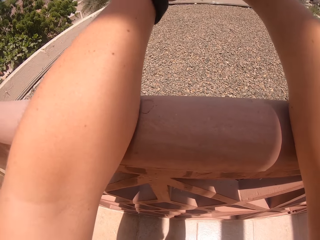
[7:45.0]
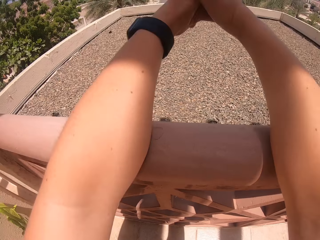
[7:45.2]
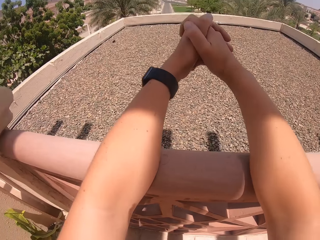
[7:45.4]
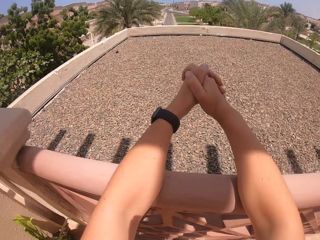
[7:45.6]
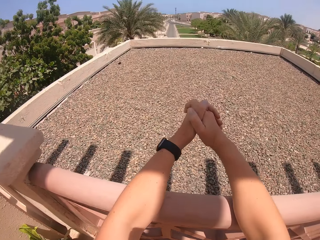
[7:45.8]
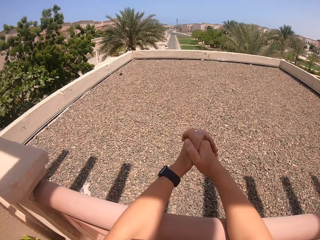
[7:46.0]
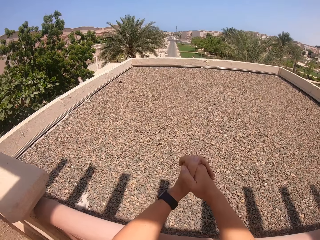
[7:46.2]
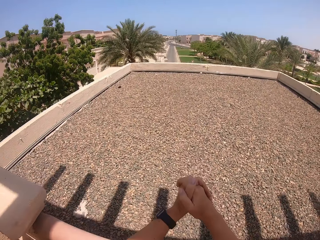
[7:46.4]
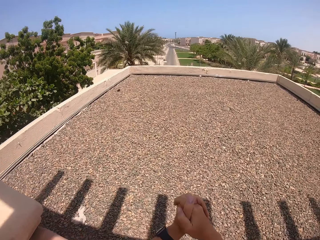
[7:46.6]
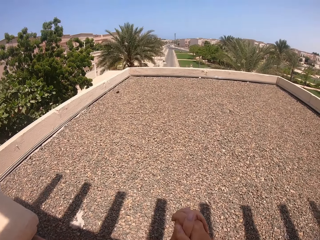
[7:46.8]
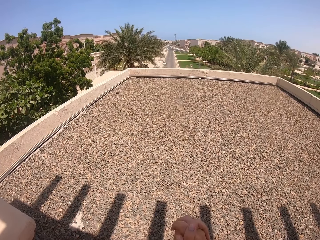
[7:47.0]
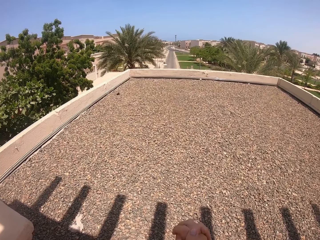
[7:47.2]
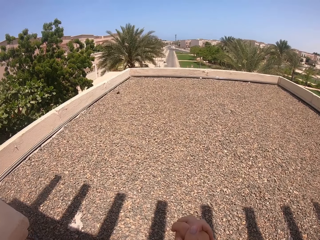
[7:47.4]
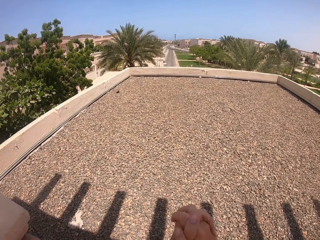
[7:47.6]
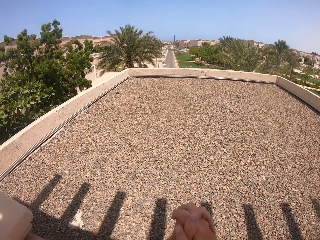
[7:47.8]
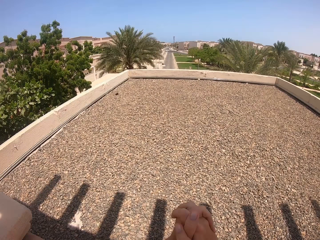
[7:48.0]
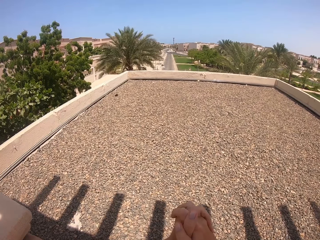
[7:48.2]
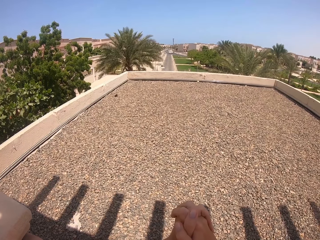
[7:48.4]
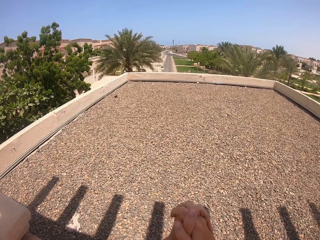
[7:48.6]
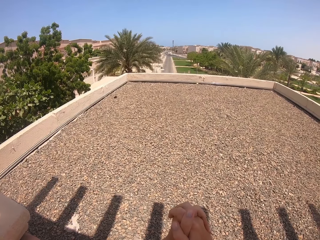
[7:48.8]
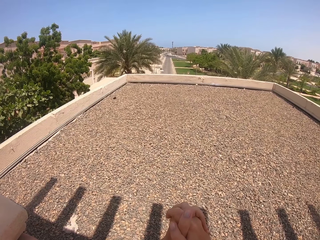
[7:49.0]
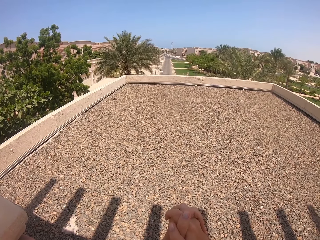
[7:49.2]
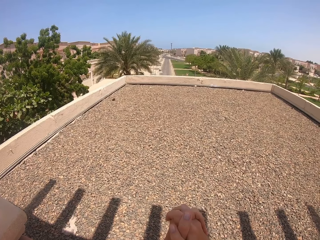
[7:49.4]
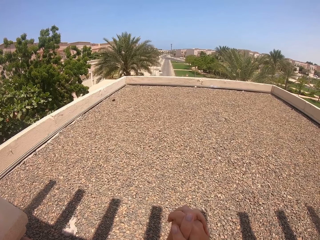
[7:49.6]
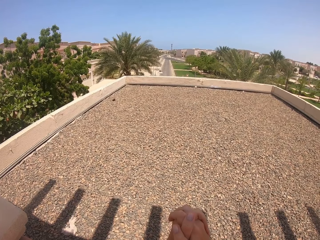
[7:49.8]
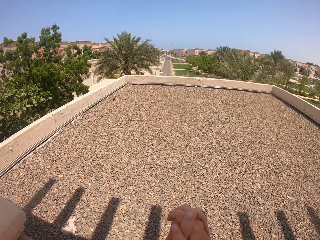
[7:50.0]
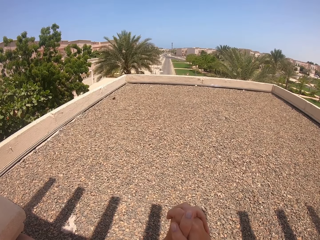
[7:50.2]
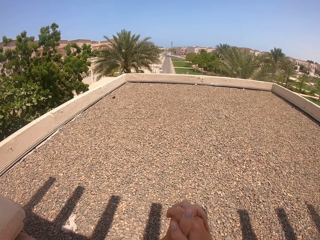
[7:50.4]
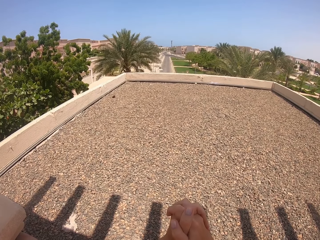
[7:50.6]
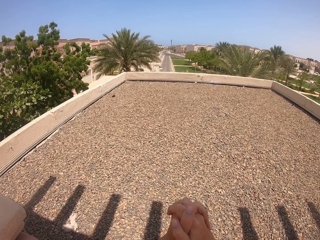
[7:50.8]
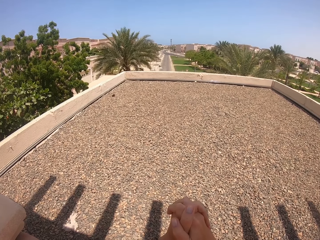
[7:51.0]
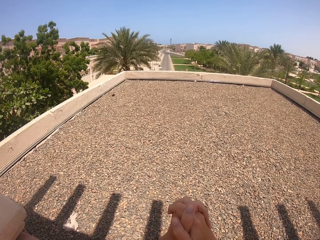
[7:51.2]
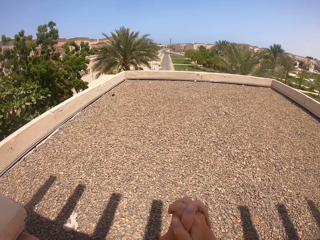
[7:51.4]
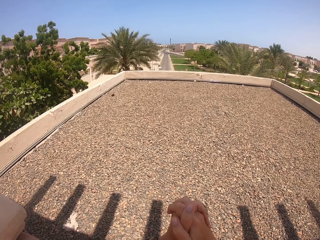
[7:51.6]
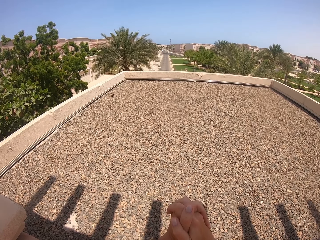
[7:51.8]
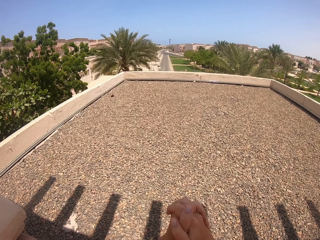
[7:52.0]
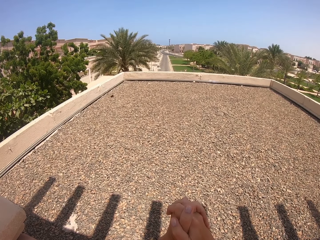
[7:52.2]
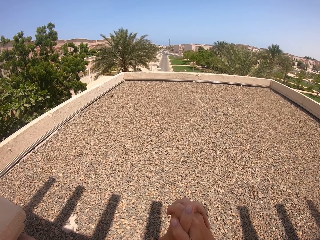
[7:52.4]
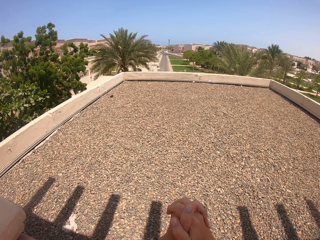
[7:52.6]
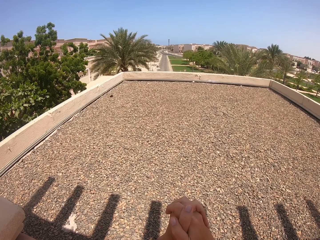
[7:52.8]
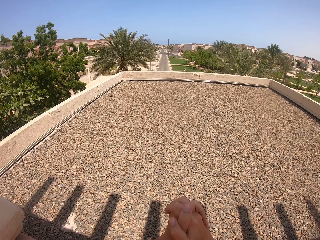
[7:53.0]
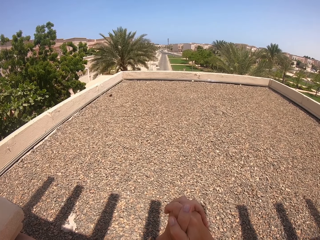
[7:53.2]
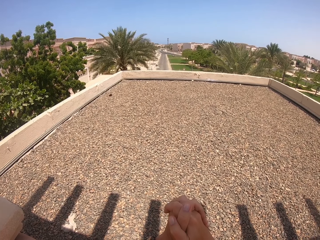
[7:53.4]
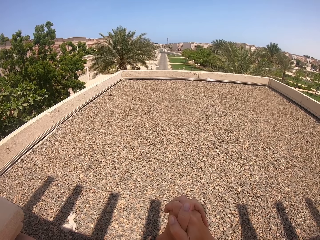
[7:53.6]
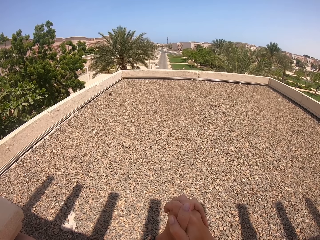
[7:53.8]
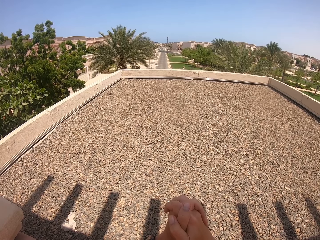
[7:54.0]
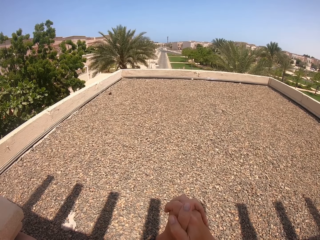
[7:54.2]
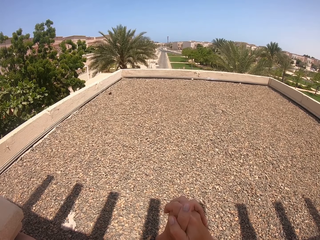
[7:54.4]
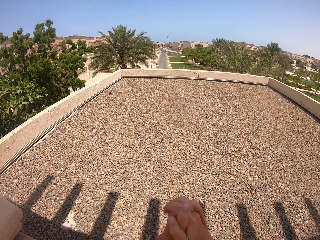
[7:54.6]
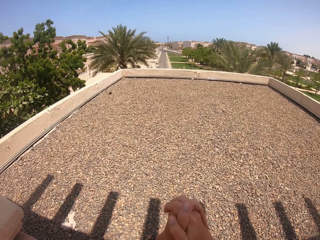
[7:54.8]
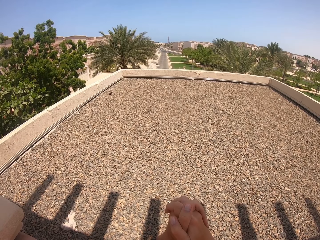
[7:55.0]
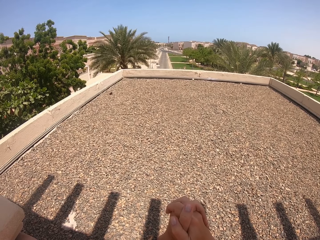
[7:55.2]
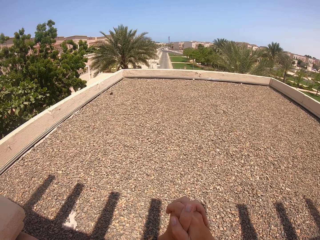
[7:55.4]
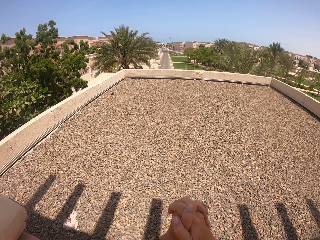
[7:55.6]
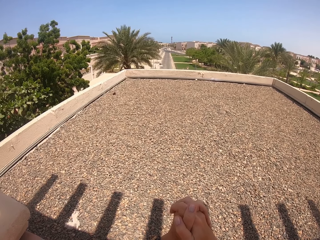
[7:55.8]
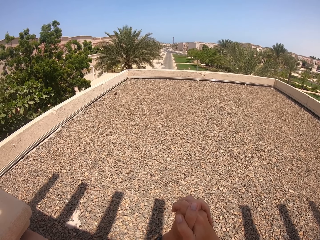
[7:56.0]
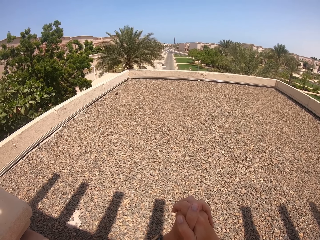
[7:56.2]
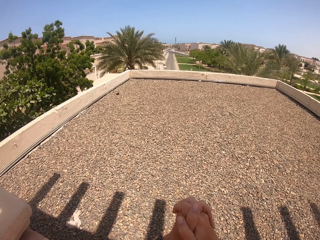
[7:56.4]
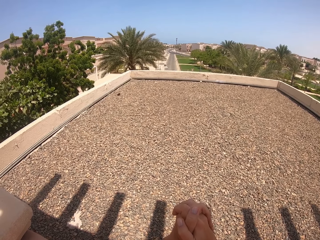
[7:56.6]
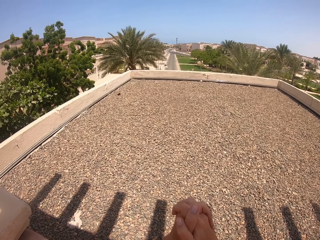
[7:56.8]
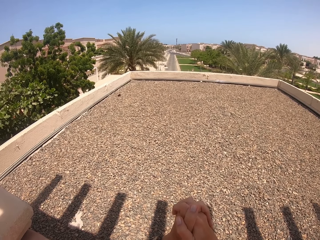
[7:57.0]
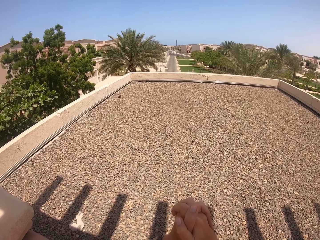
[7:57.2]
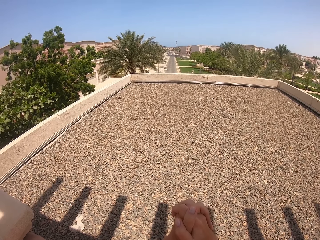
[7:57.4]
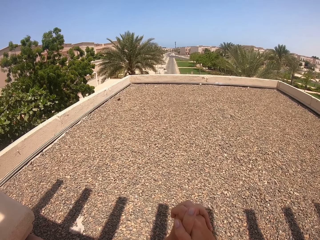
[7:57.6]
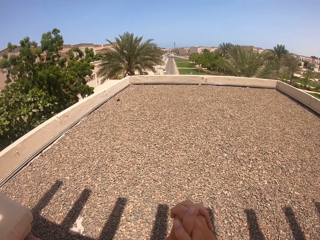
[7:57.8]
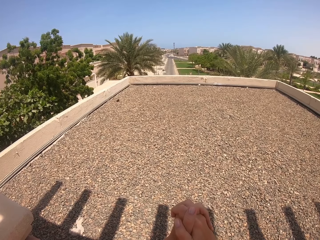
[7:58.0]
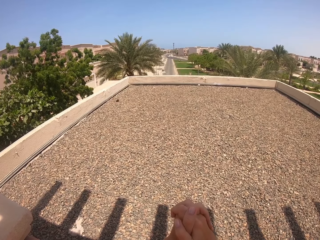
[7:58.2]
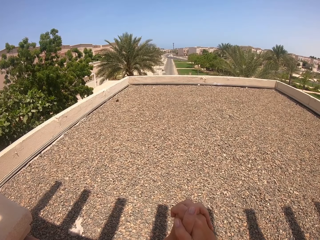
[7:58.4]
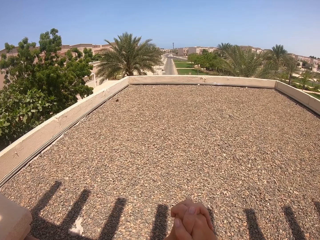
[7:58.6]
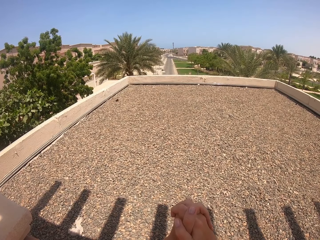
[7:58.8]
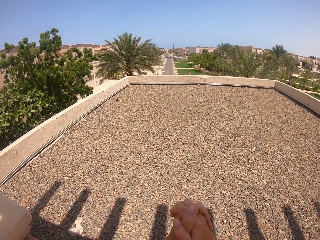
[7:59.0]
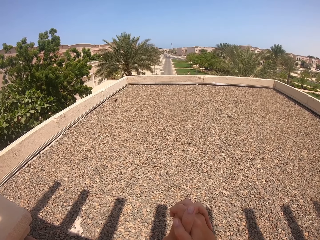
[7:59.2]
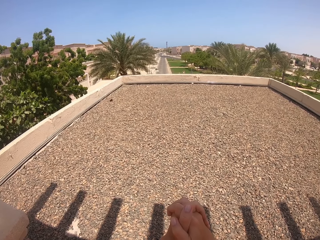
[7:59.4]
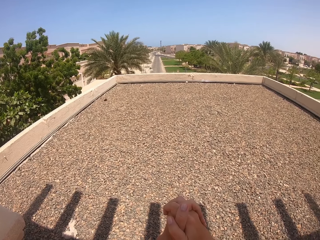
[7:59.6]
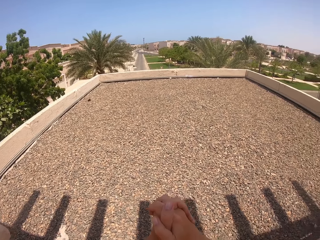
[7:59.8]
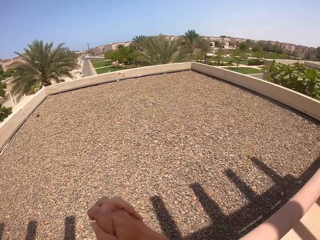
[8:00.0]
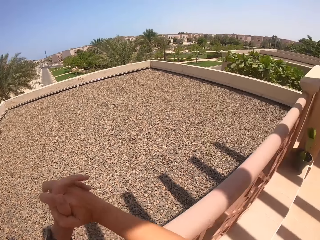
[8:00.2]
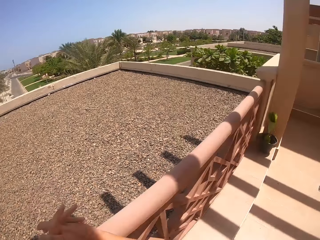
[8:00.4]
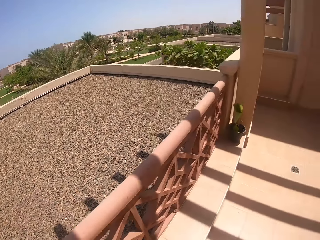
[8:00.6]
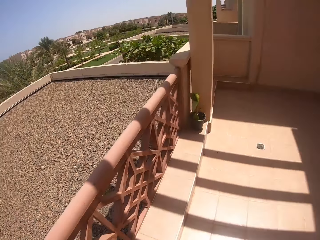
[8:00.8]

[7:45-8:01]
The camera wearer moves up. They look forward. They look right.

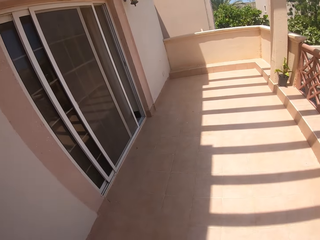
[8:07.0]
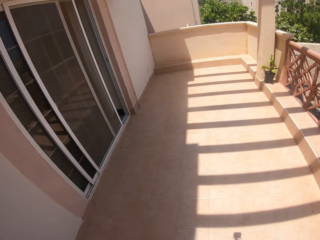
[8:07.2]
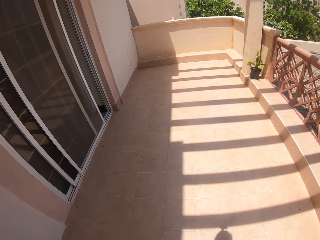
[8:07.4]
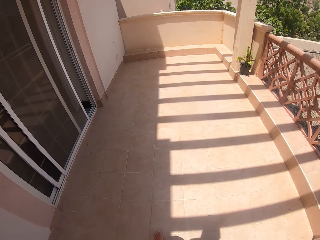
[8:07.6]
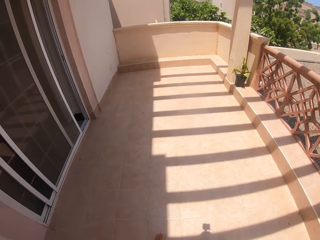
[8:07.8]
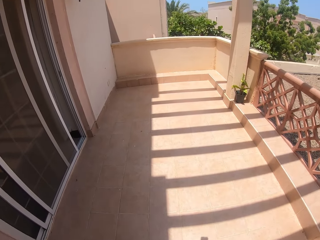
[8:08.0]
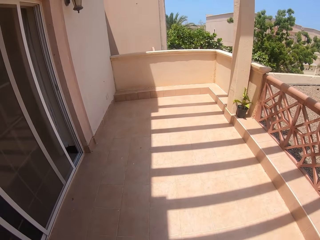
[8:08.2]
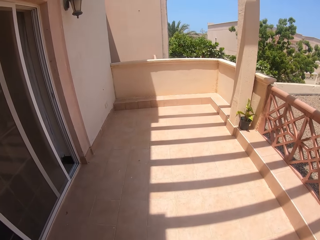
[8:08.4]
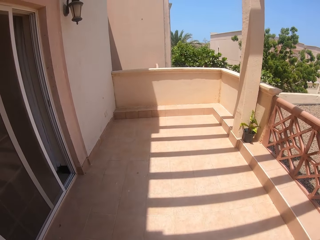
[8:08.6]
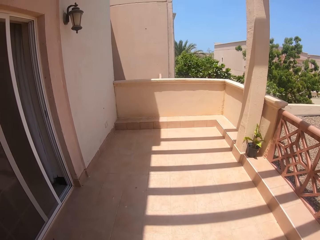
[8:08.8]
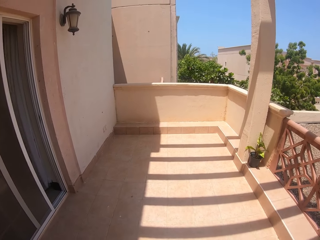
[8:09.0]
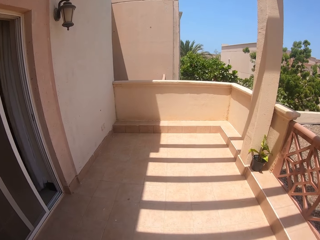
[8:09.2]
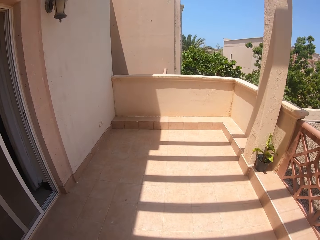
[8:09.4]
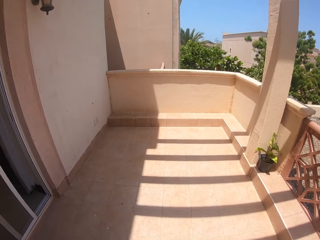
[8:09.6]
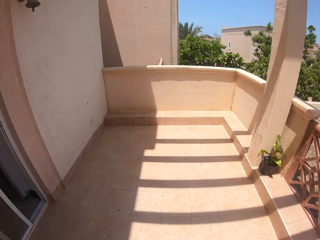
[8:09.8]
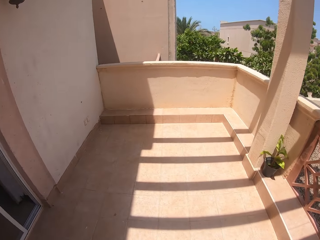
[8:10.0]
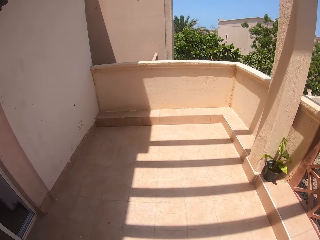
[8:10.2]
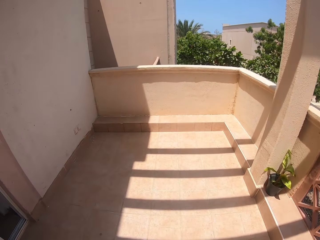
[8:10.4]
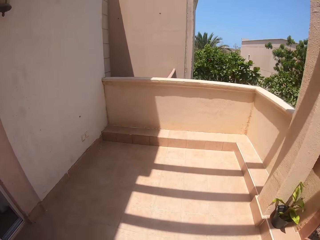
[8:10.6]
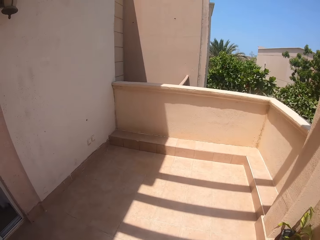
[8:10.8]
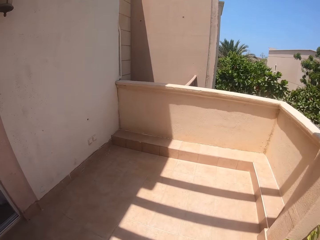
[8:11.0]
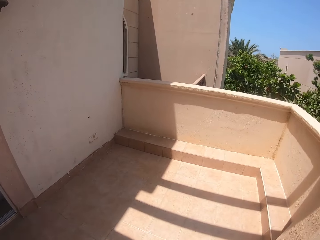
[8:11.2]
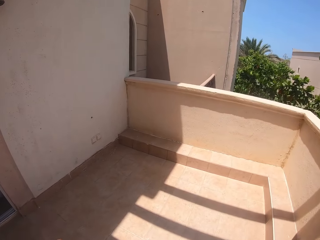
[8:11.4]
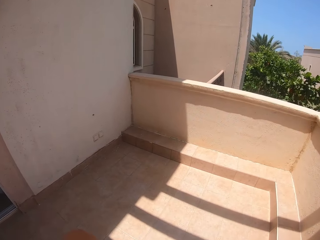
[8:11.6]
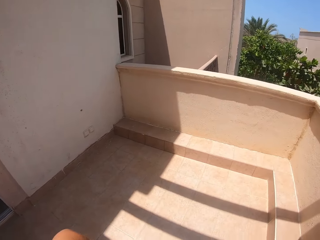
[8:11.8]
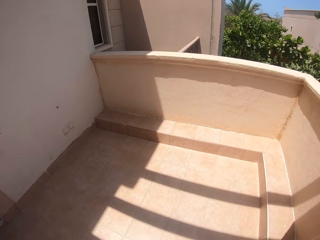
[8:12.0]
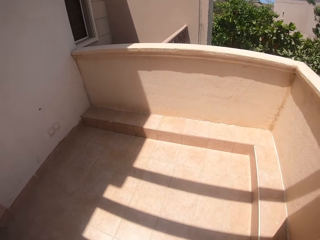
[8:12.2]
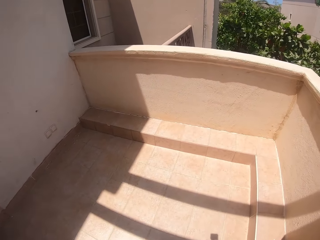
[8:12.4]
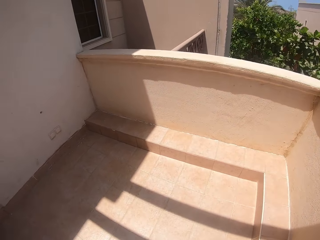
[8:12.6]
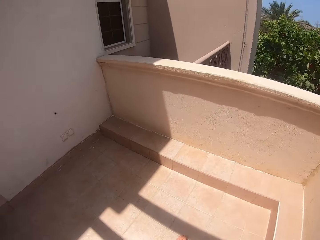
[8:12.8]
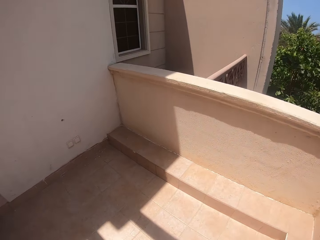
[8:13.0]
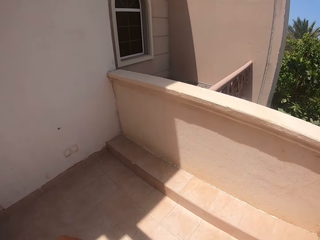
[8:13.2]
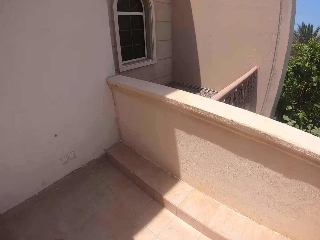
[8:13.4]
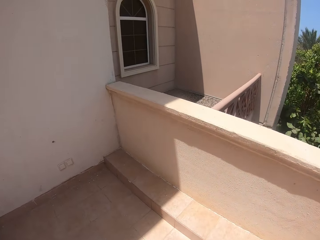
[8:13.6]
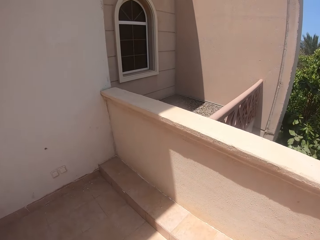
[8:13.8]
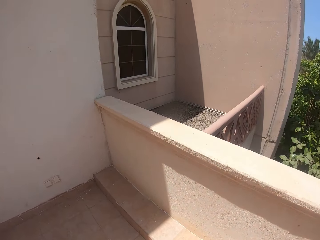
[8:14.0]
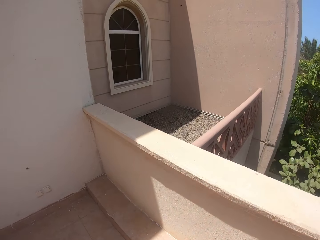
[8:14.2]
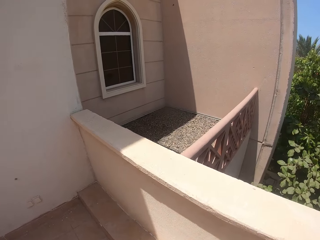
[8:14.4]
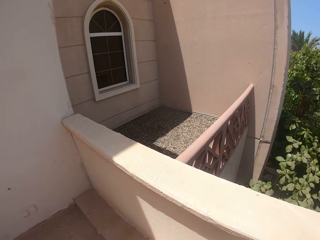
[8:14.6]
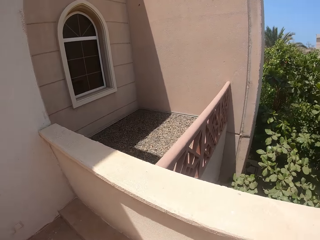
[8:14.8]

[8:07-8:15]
The camera wearer walks forward in the balcony.
